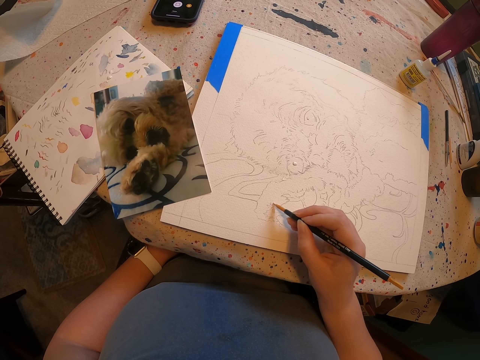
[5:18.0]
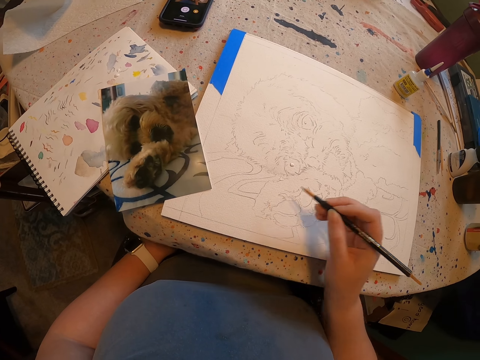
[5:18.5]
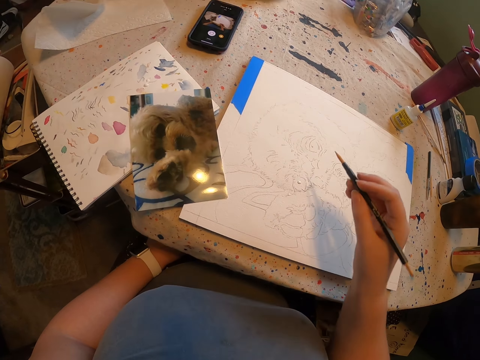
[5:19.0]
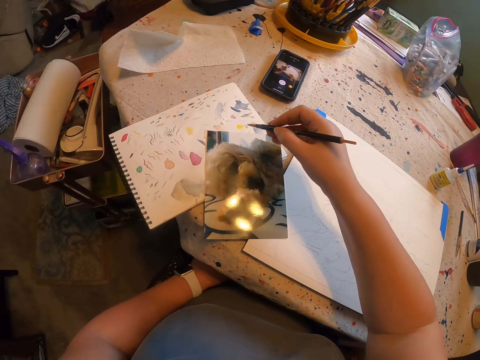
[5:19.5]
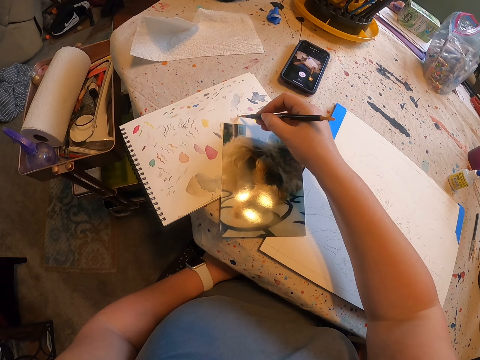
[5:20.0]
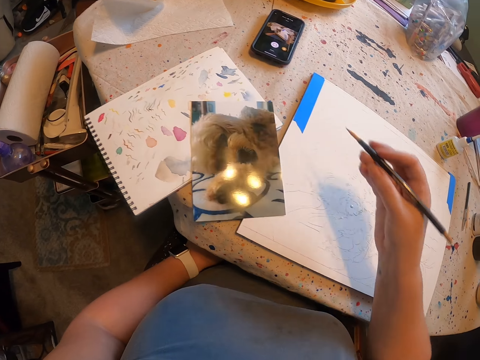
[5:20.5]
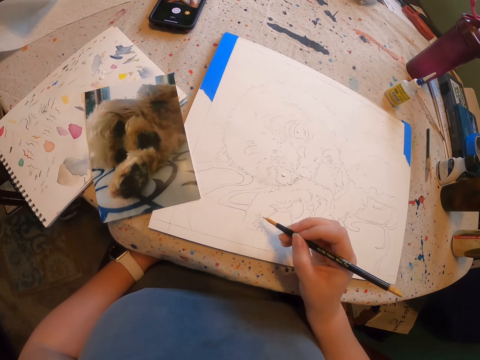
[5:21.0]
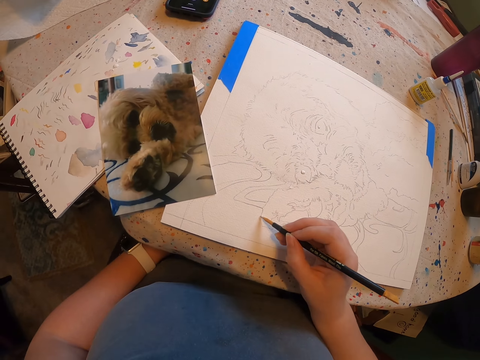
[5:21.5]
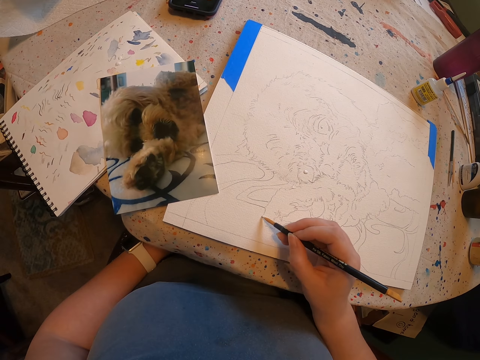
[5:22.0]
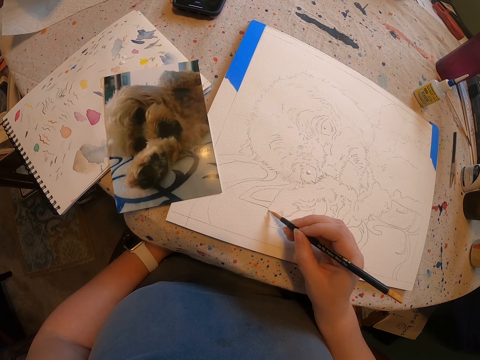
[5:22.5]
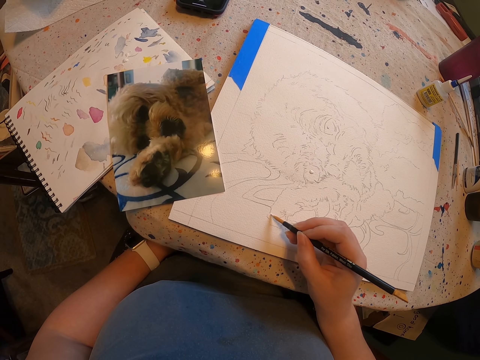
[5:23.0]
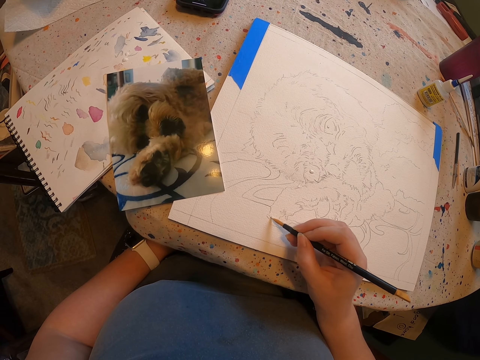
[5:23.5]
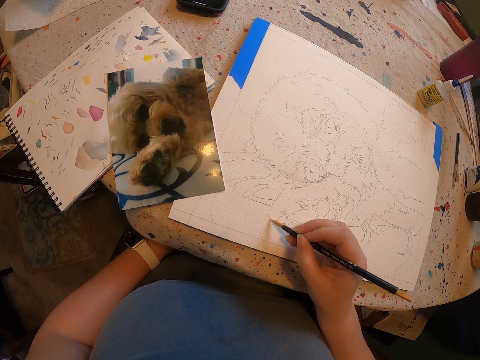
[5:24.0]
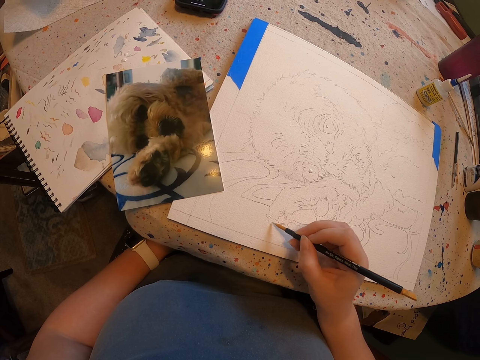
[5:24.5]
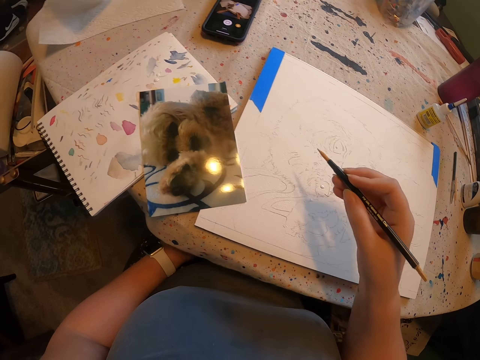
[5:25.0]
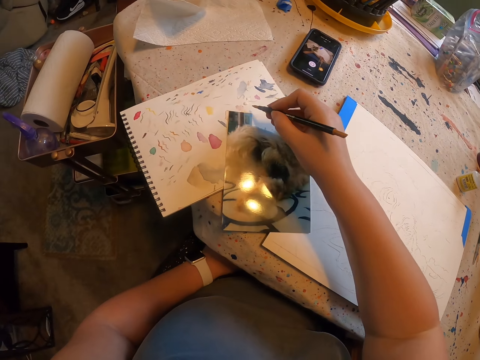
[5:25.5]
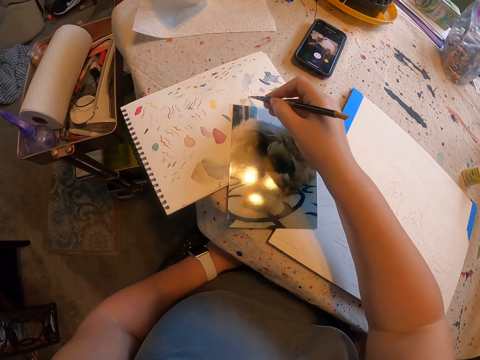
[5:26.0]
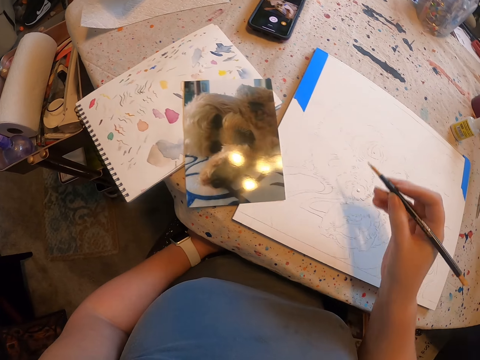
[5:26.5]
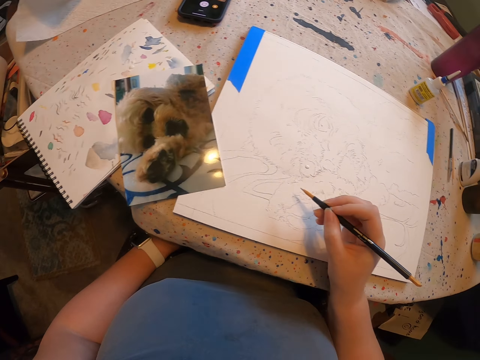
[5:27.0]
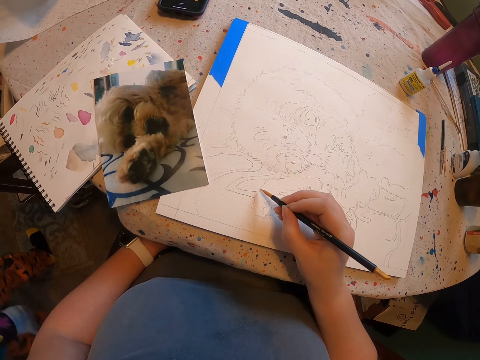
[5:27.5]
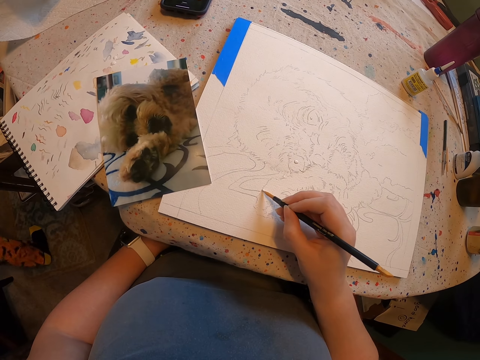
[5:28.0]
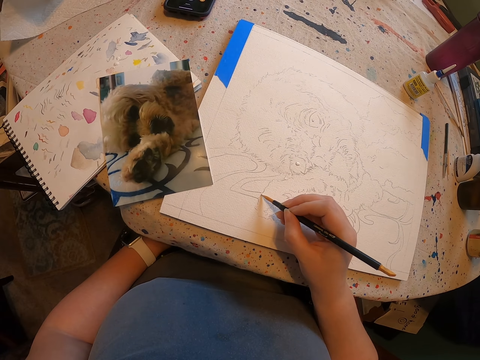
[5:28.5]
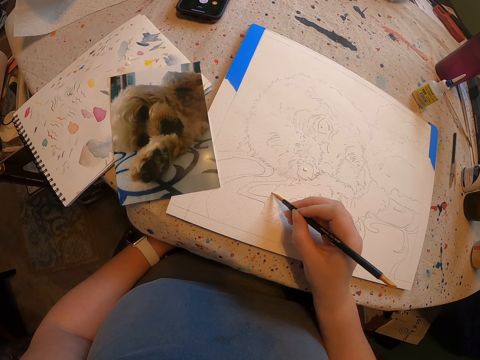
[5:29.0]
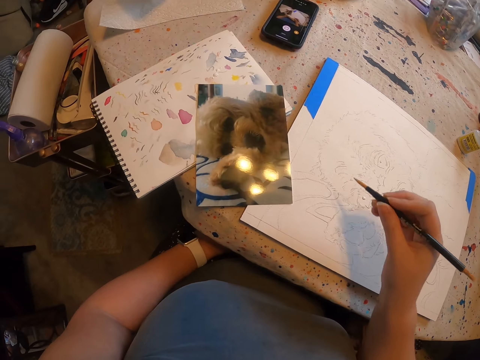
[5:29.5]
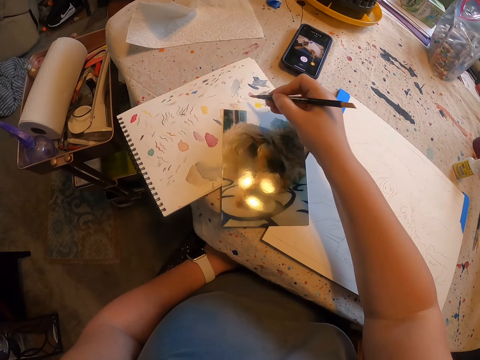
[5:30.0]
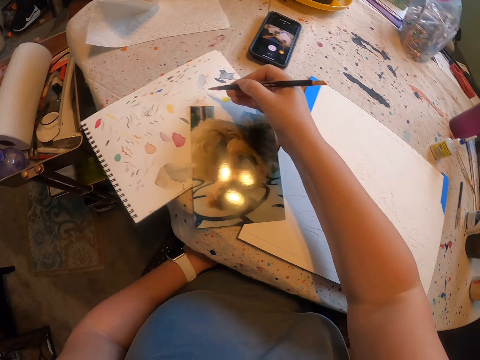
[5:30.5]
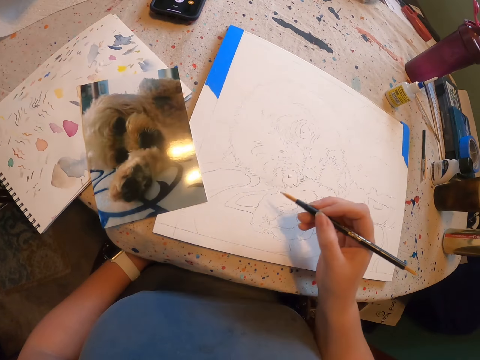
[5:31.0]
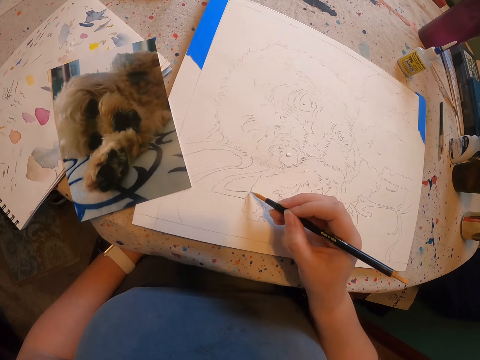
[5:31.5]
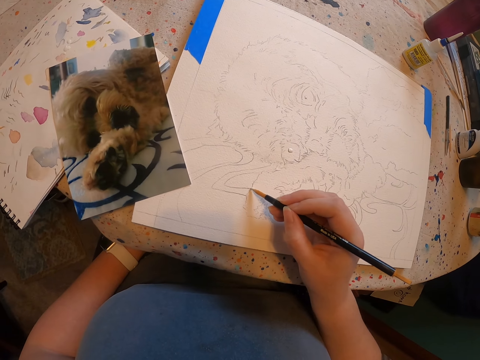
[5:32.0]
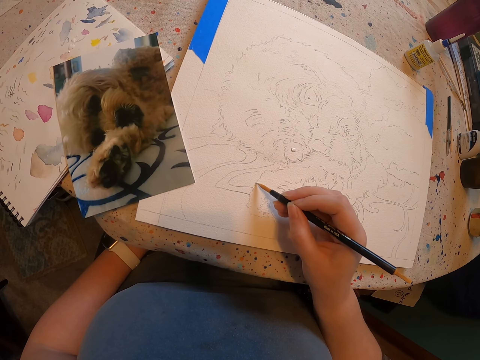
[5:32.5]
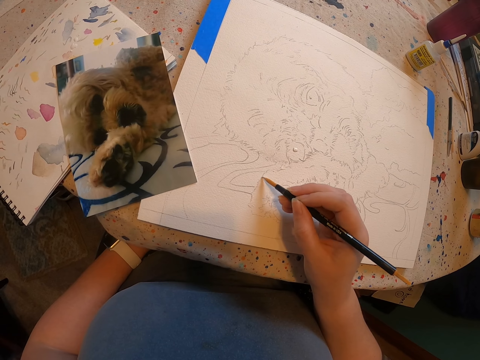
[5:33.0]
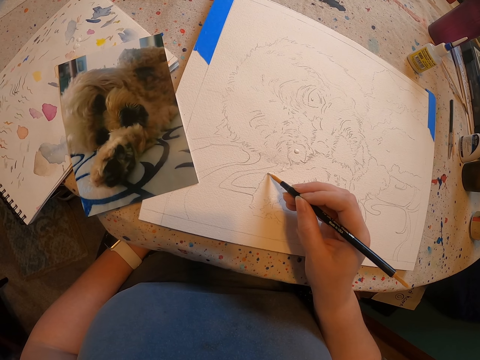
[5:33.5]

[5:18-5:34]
The camera wearer picks a paint from the colour paper with a pencil. They apply paint on a brush. They draw a sketch on the paper. They apply paint on a drawing with the brush. They pick a paint from the colour paper with the pencil. They apply paint on the brush. They draw a sketch on the paper. They apply paint on the drawing with the brush. They pick a paint from the colour paper with the pencil. They apply paint on the brush. They draw a sketch on the paper. They apply paint on the drawing with the brush.

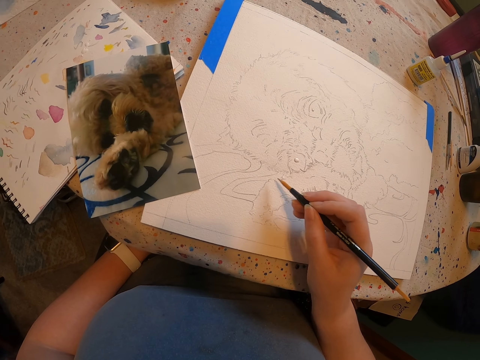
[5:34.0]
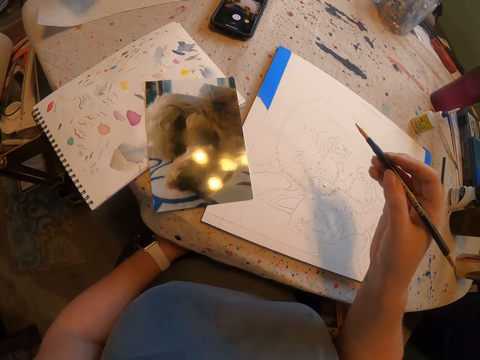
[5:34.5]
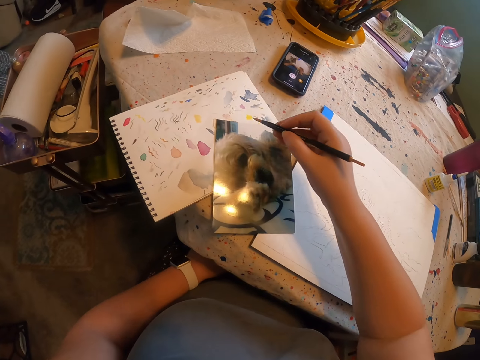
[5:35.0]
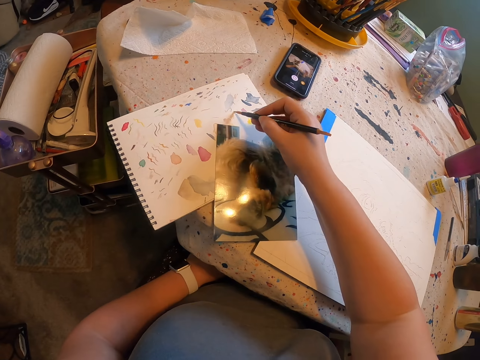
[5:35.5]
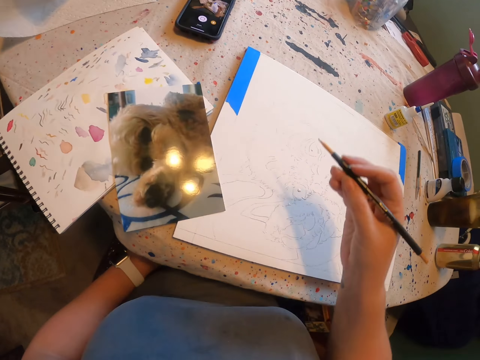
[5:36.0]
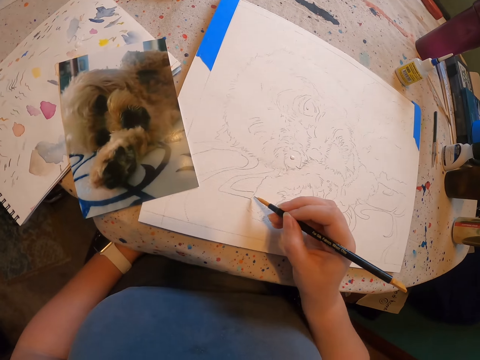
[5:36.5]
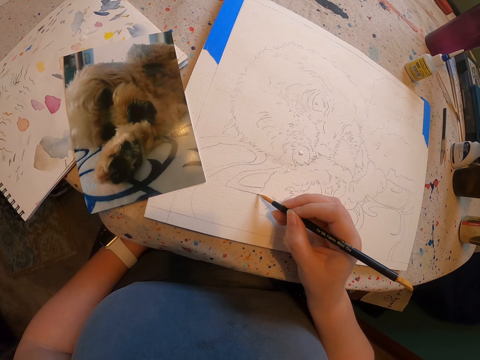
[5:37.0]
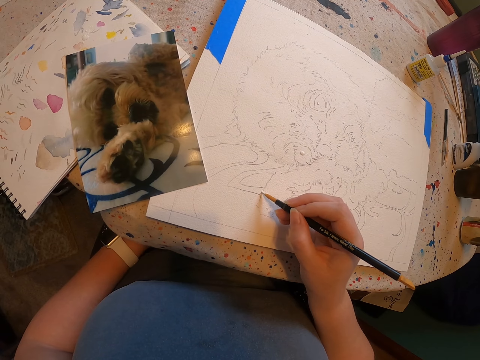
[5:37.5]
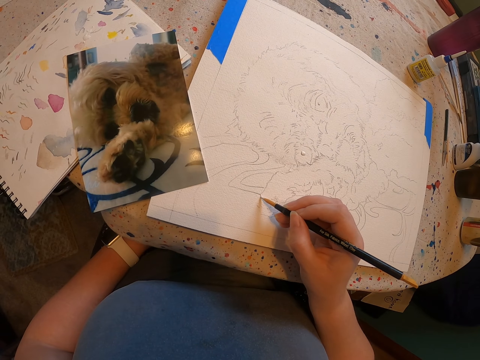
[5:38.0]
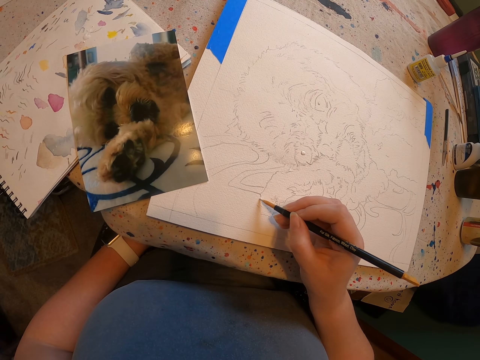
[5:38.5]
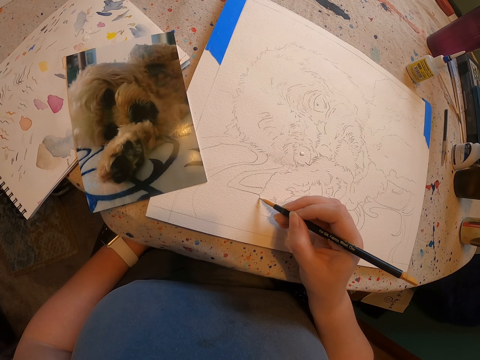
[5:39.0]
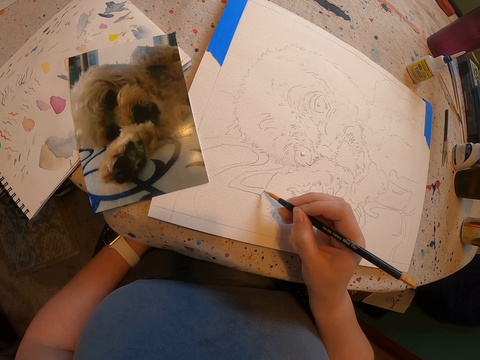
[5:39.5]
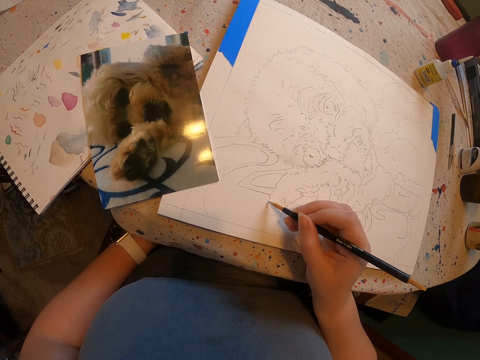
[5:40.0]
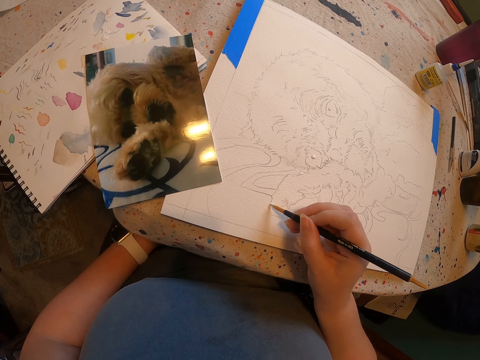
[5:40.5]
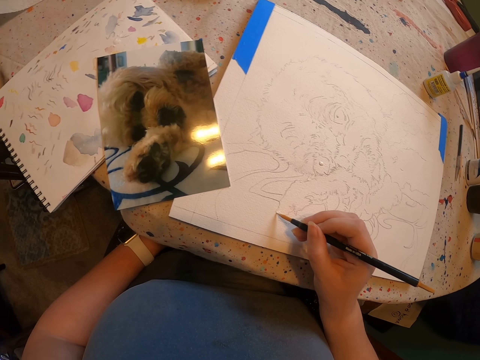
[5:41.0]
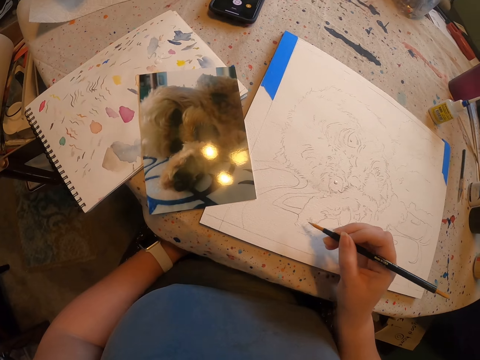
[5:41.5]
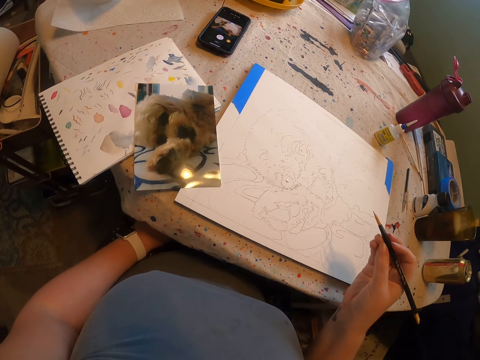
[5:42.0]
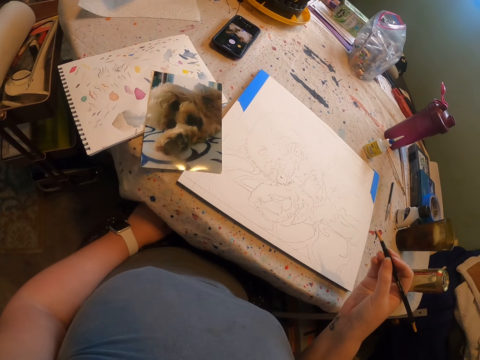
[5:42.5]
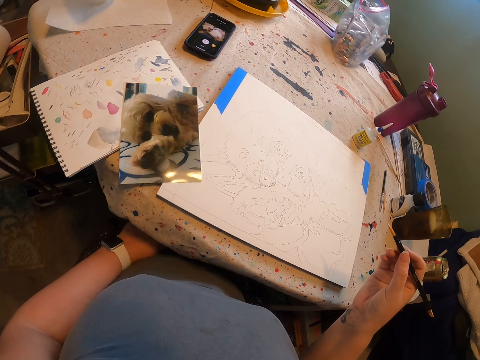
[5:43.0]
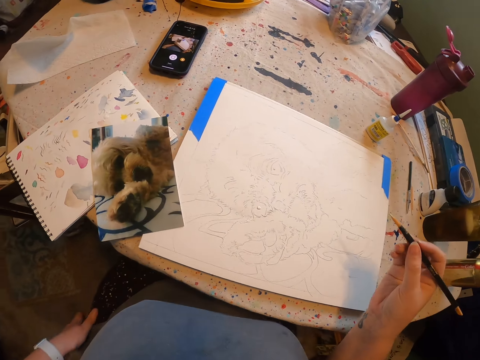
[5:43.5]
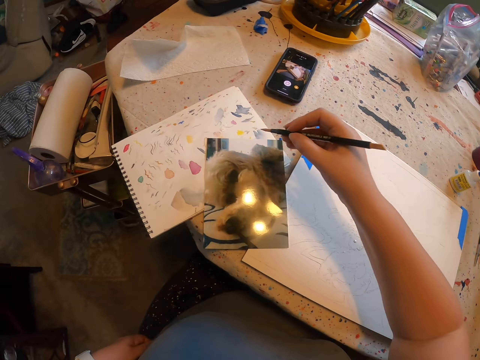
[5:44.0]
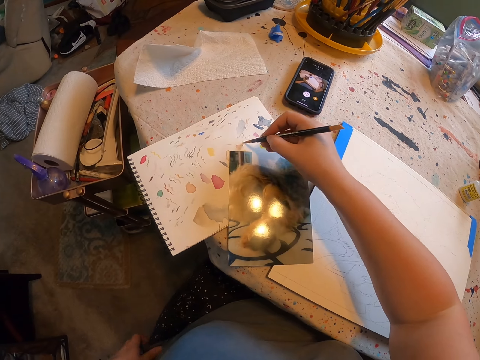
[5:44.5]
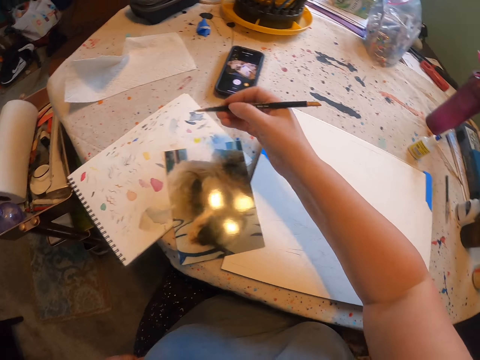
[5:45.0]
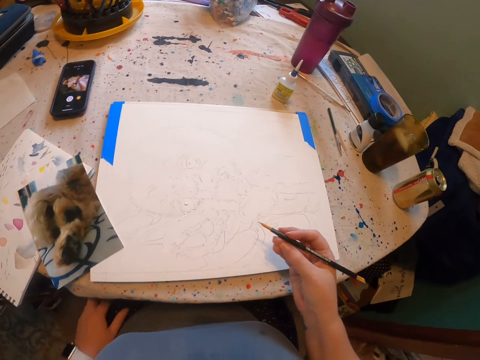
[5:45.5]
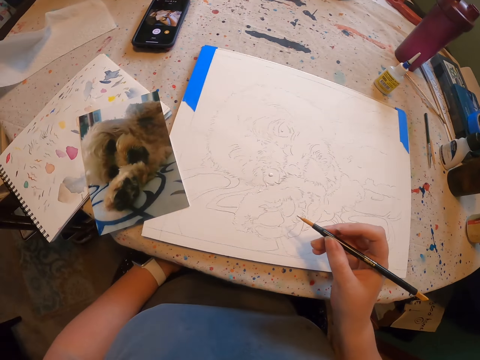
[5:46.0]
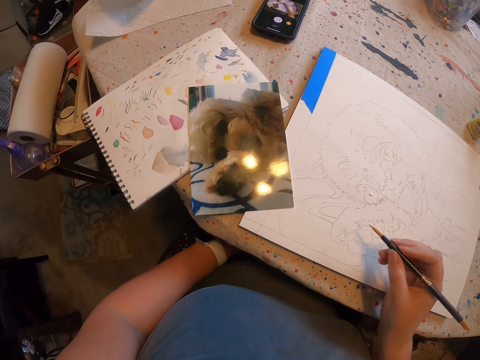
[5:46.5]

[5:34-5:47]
The camera wearer picks a paint from the colour paper with a pencil. They apply paint on a brush. They draw a sketch on the paper. They apply paint on a drawing with the brush. They stare at the sketch. They pick a paint from the colour paper with the pencil. They apply paint on the brush.
